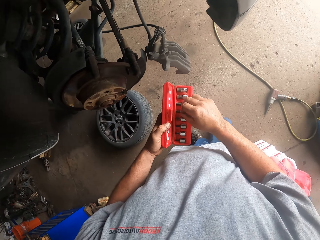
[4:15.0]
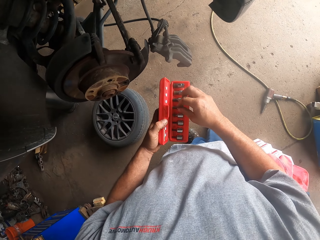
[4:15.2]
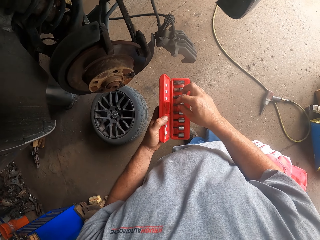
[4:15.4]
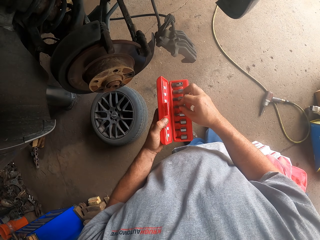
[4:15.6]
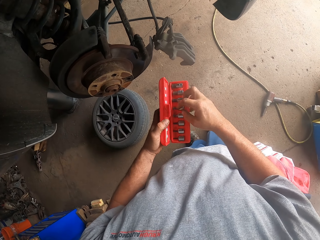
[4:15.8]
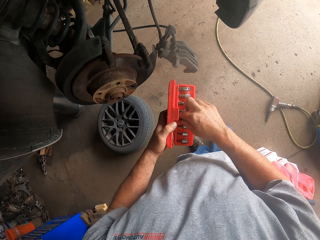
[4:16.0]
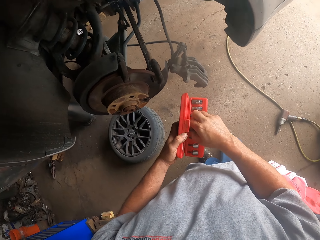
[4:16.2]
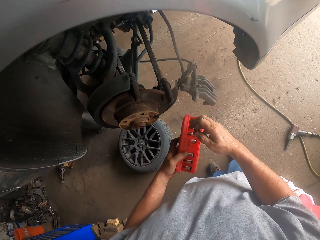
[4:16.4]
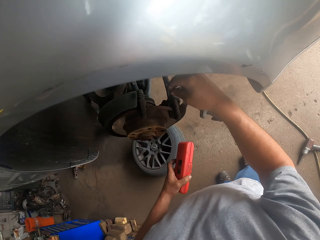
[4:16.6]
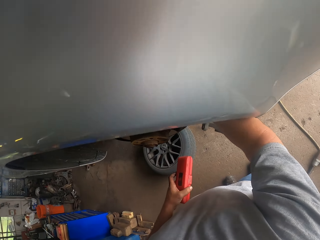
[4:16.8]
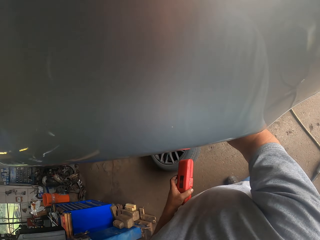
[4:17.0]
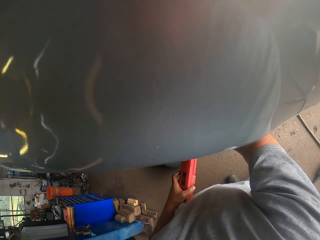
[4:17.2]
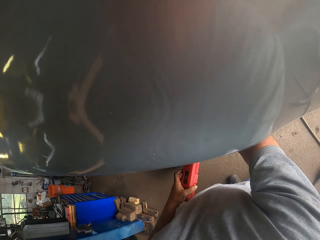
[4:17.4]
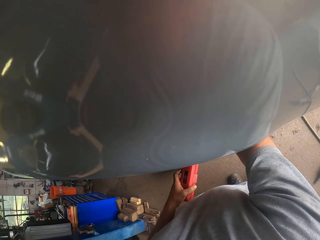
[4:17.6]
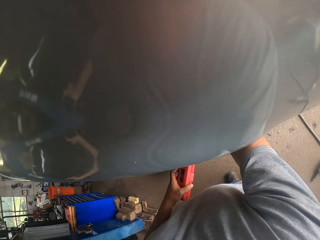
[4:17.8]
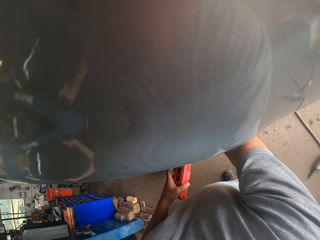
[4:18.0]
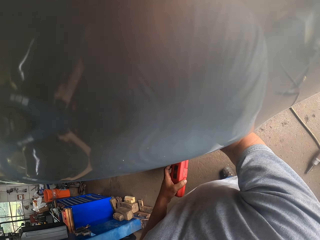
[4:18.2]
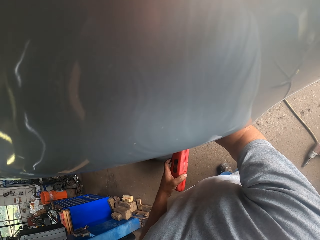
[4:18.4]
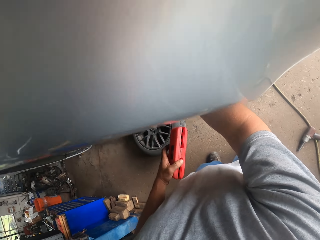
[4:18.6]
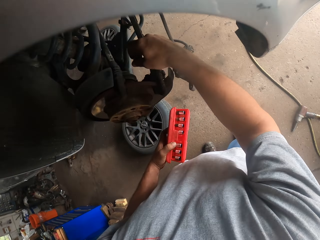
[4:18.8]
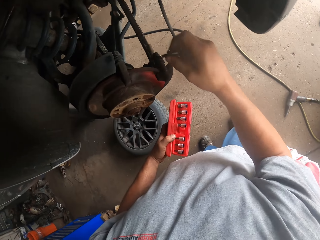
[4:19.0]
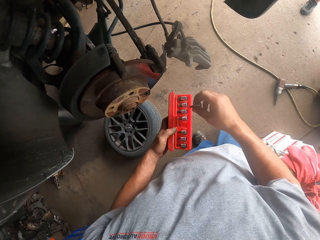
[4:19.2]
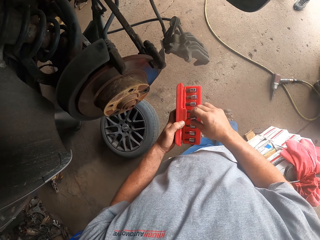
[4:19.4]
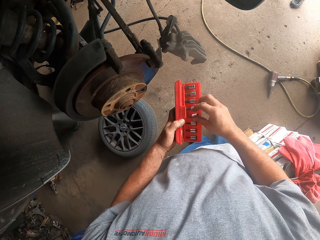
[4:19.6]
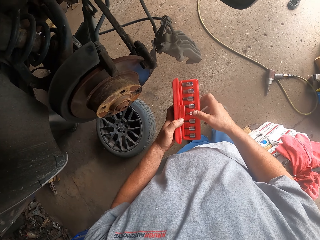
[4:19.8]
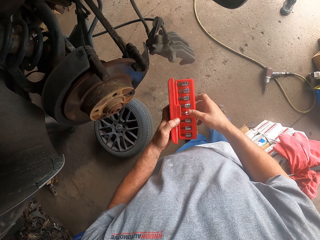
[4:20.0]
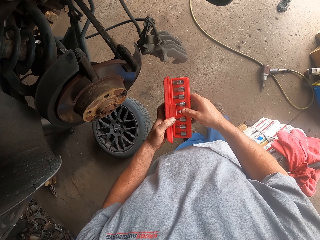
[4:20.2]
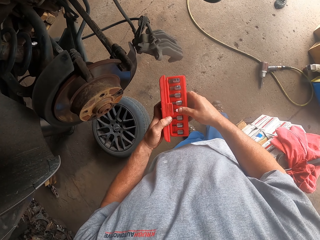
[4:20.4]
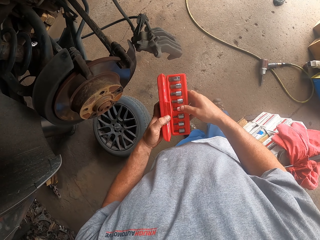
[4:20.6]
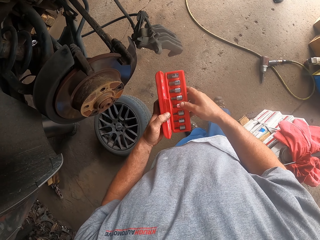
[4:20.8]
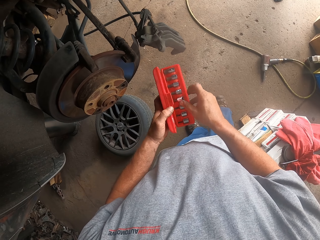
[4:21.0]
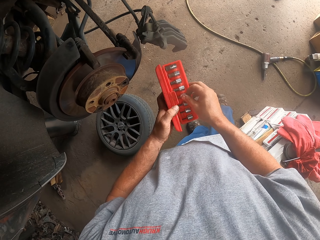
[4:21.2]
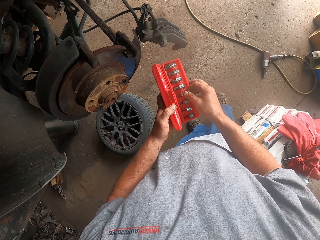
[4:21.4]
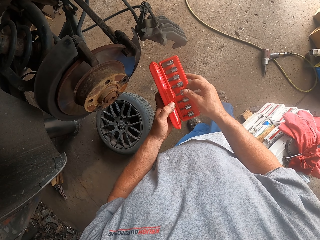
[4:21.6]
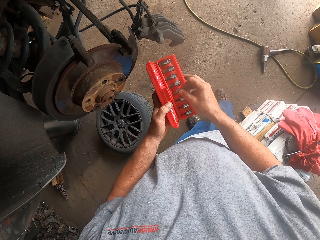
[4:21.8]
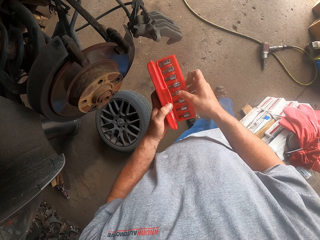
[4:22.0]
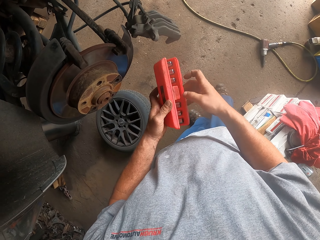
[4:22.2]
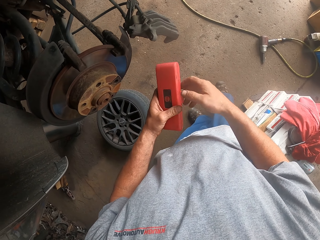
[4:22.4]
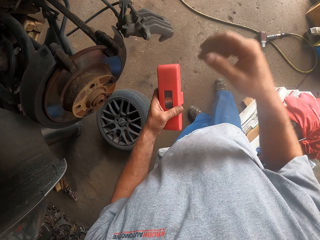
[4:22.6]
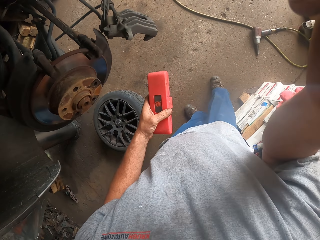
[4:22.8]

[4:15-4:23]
The camera wearer puts a socket wrench in a tool box. They pick up the socket wrench. They move a hand under a car. They put the socket wrench in the tool box. They close the tool box.
